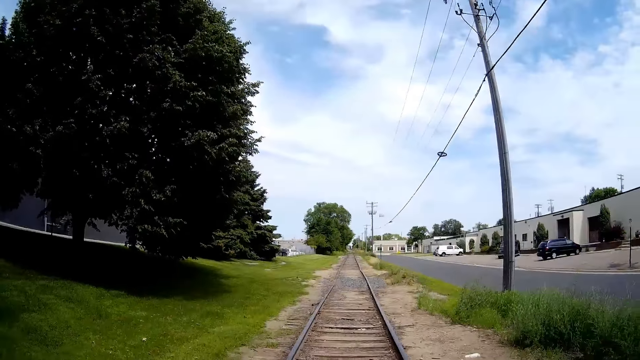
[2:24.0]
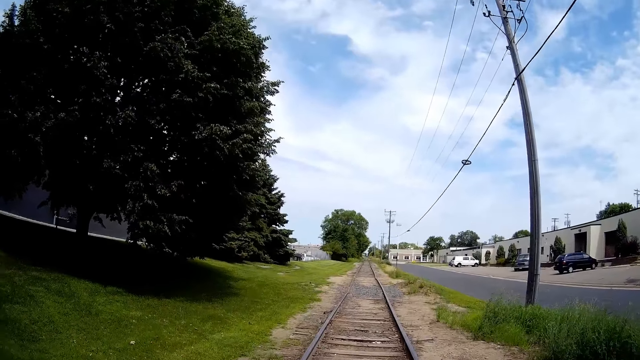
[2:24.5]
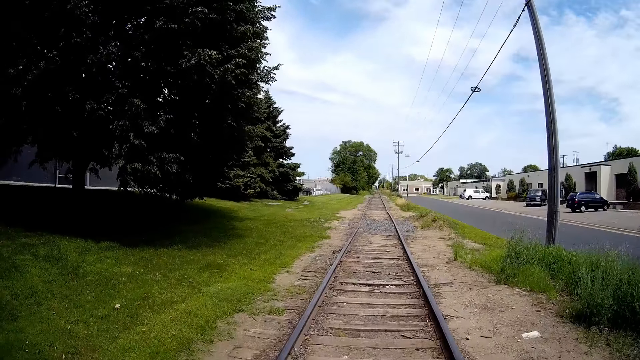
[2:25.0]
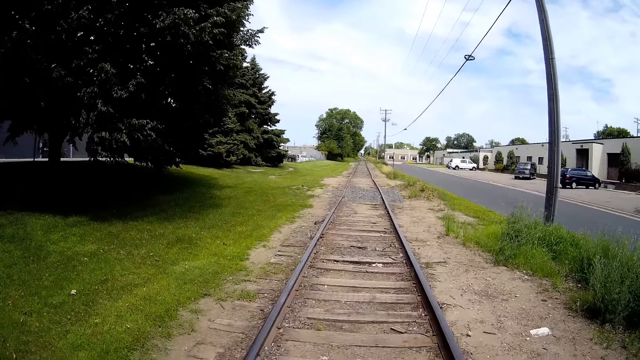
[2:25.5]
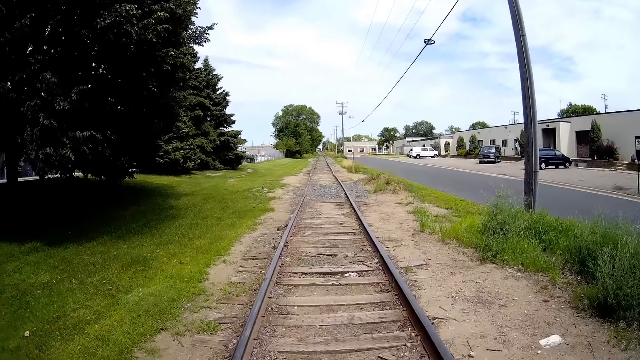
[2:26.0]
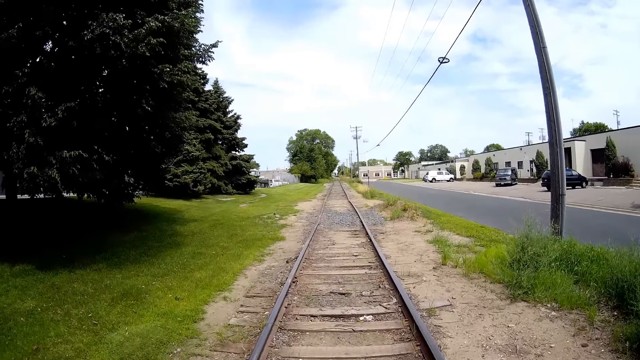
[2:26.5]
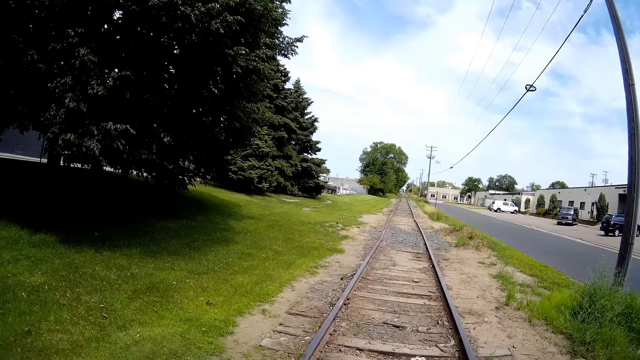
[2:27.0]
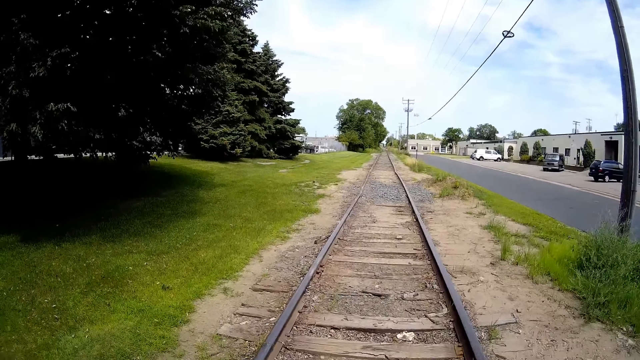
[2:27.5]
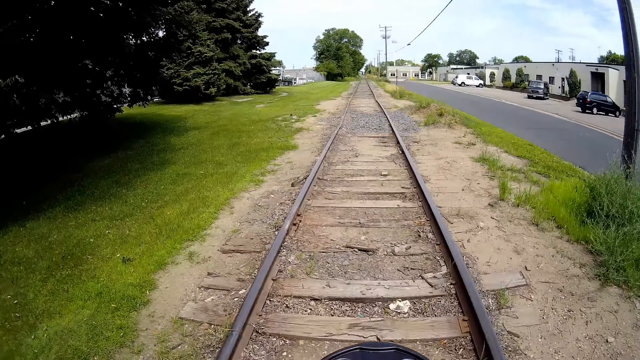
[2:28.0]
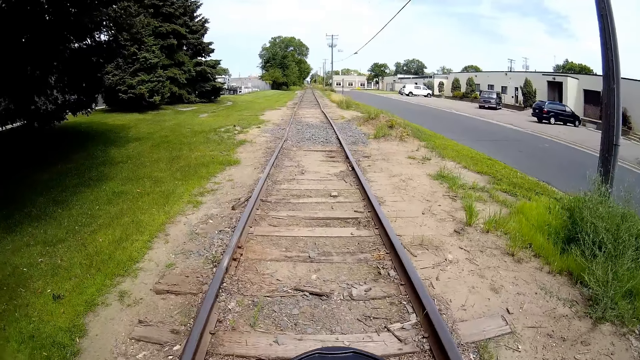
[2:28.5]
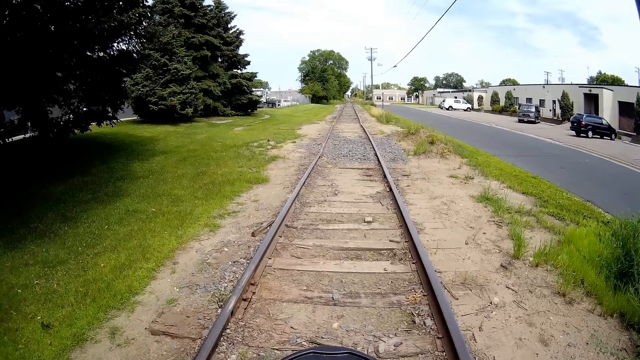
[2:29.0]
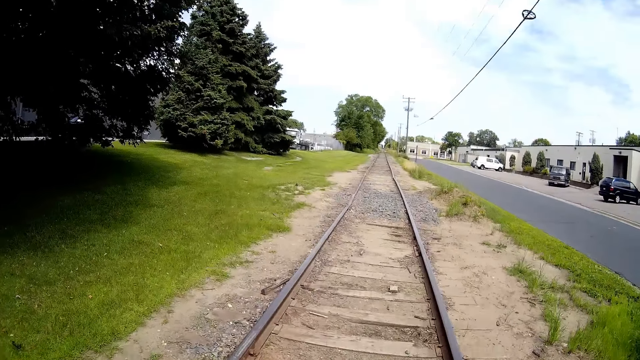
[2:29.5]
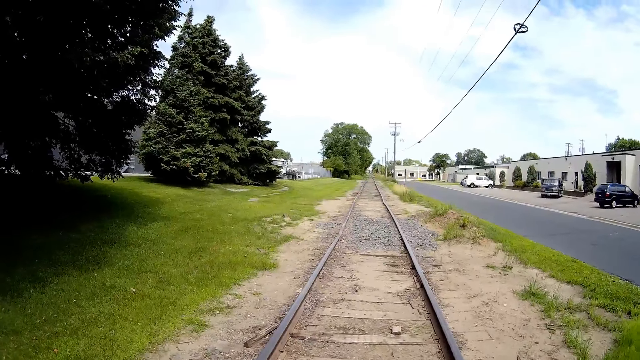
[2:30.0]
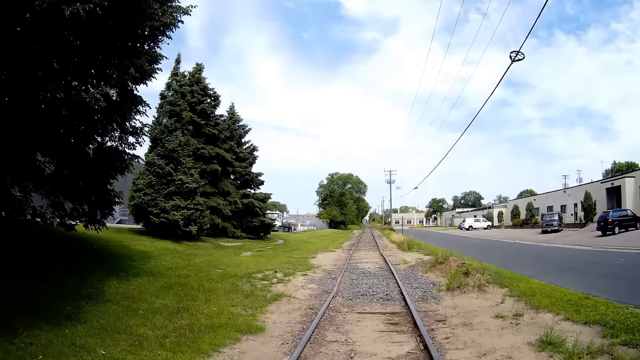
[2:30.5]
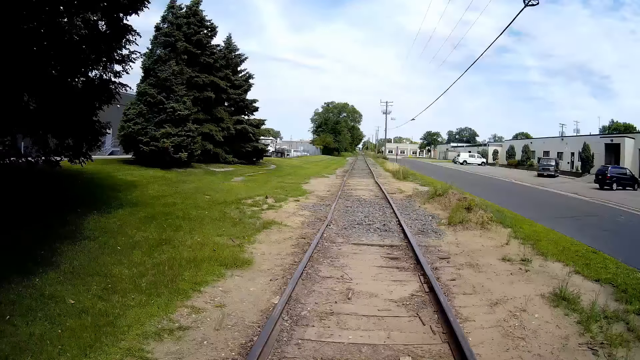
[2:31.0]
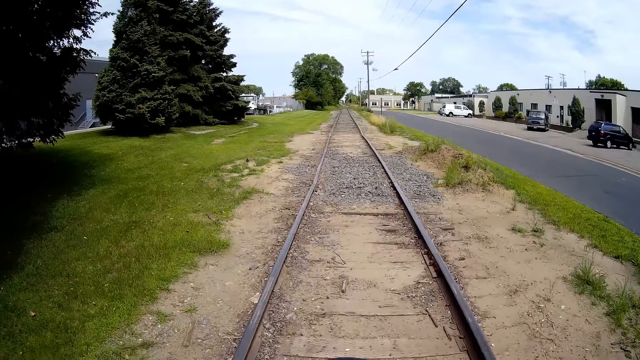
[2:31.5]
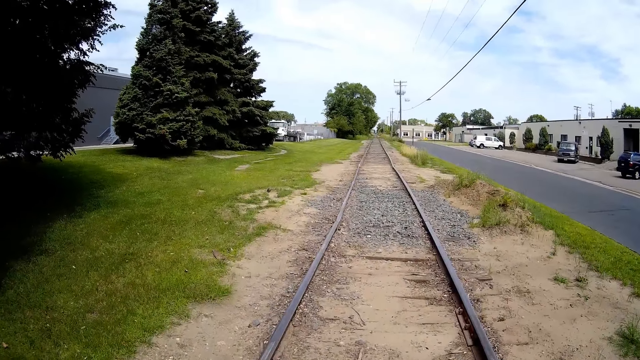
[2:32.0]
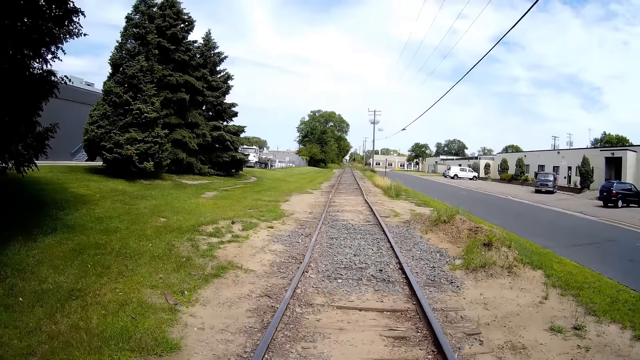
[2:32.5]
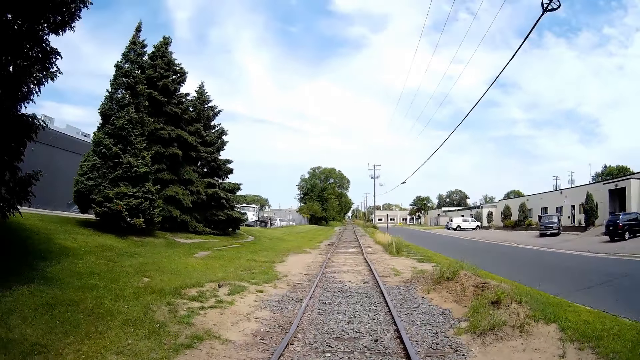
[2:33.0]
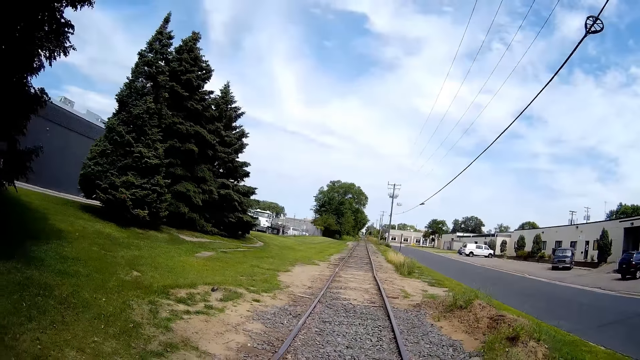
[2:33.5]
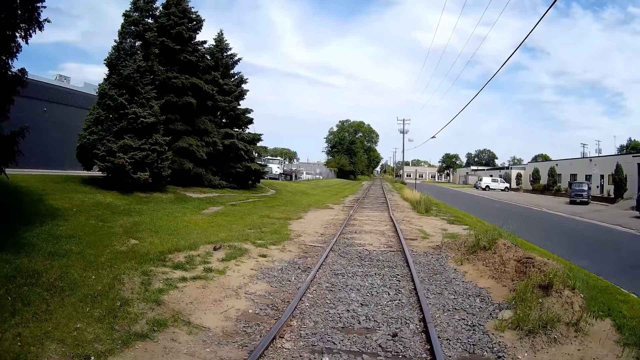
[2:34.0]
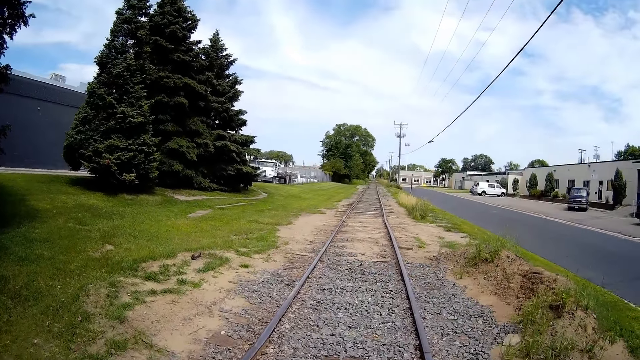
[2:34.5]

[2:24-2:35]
The camera wearer interacts with the girl.

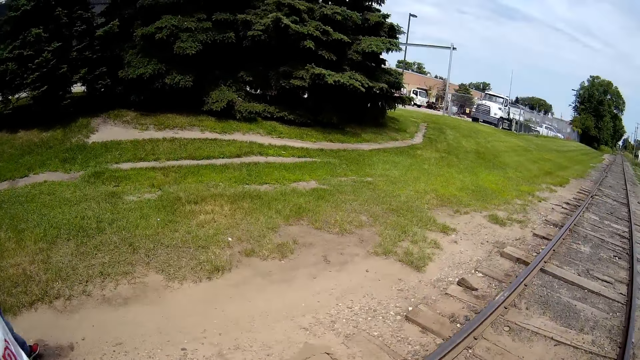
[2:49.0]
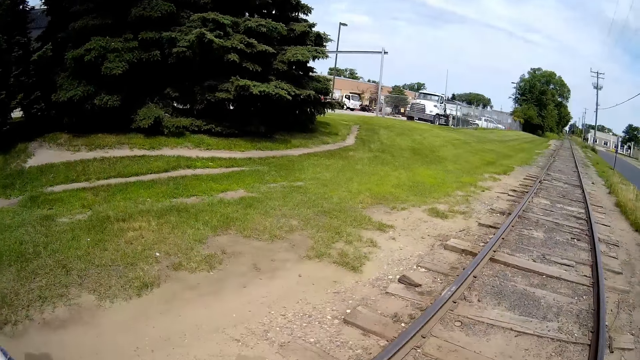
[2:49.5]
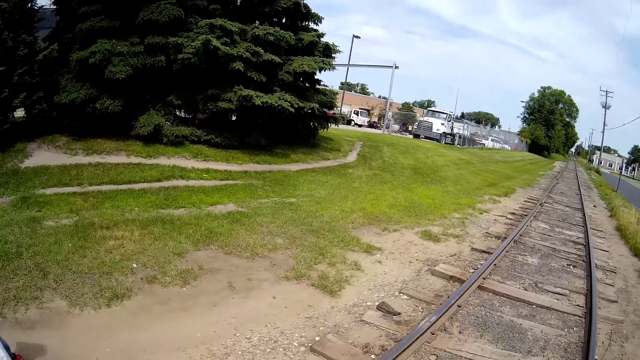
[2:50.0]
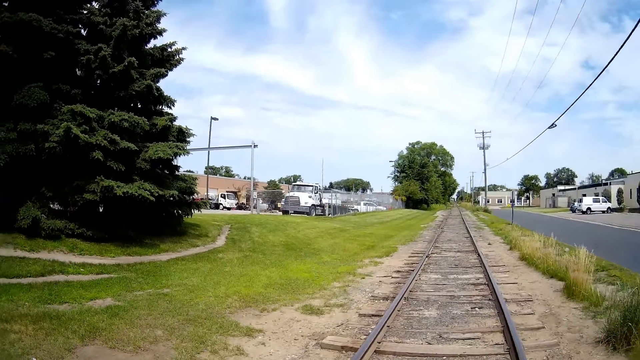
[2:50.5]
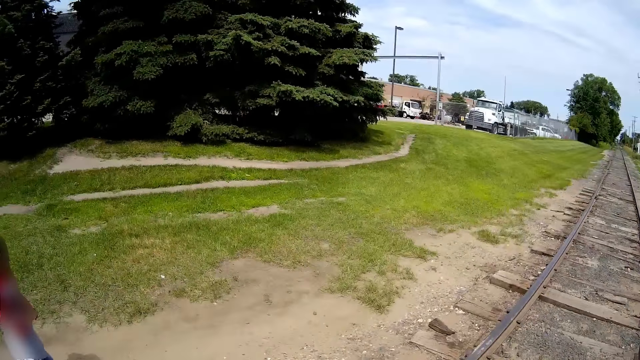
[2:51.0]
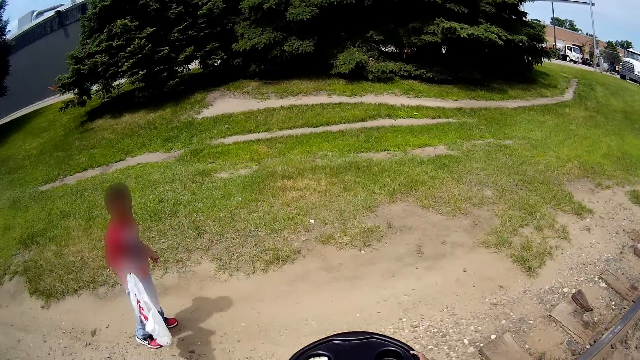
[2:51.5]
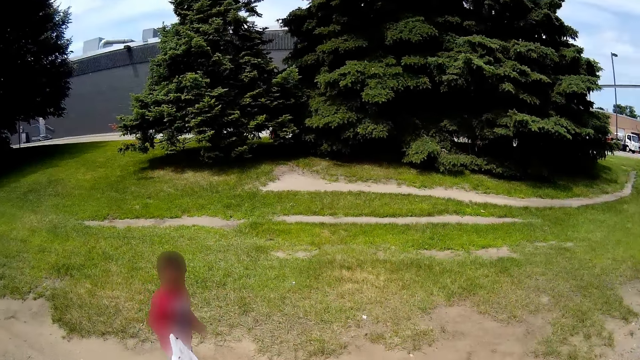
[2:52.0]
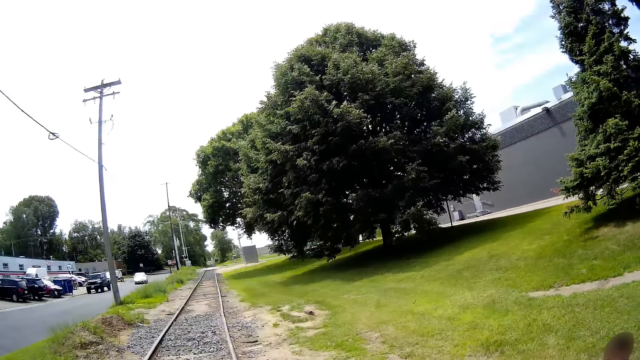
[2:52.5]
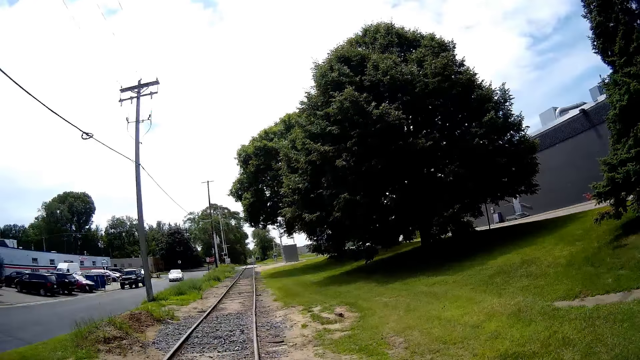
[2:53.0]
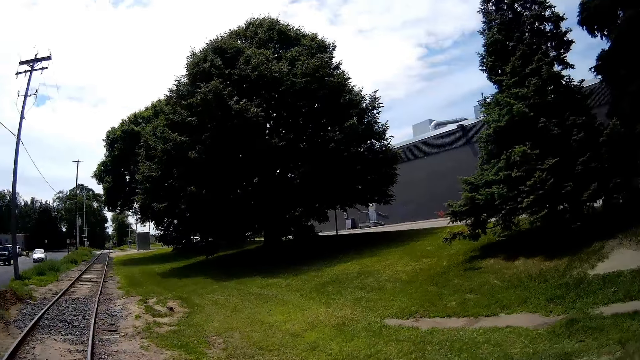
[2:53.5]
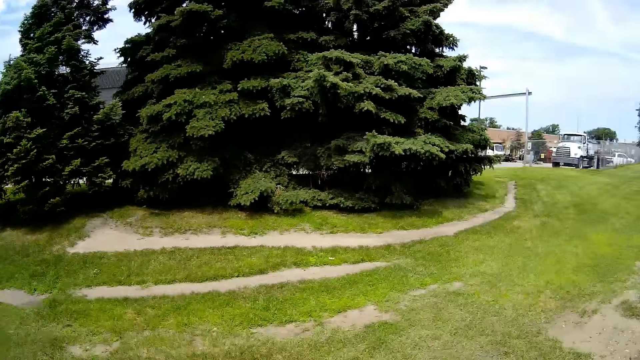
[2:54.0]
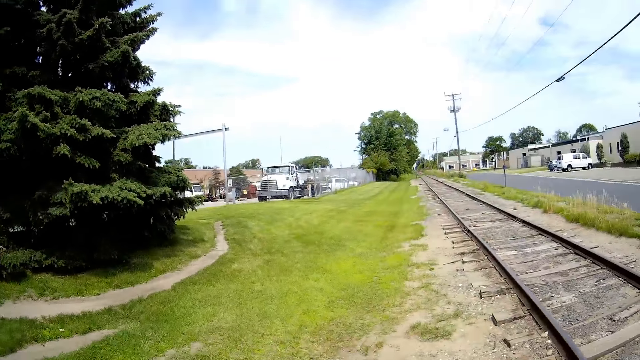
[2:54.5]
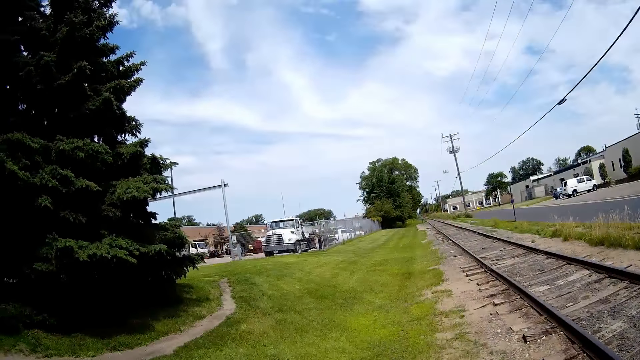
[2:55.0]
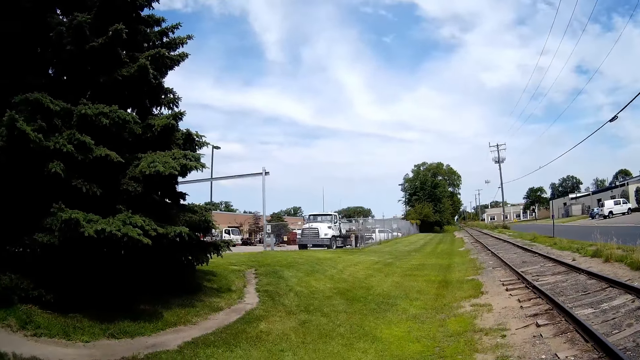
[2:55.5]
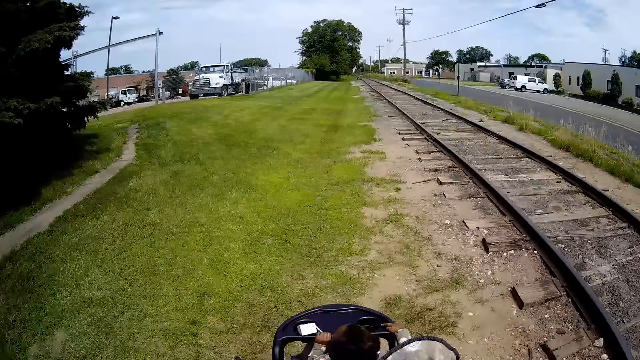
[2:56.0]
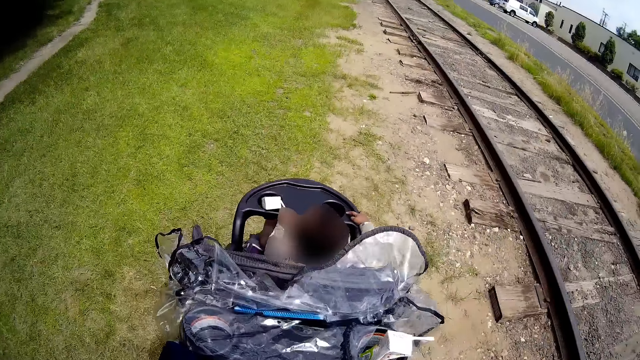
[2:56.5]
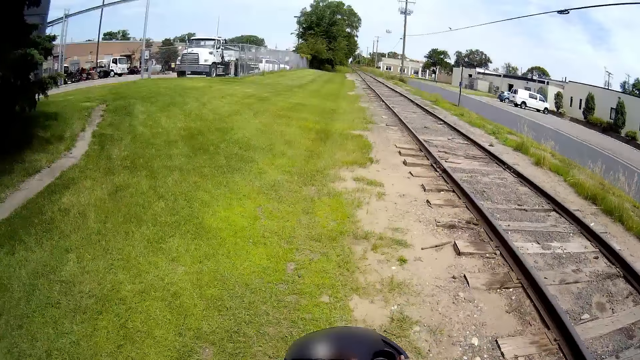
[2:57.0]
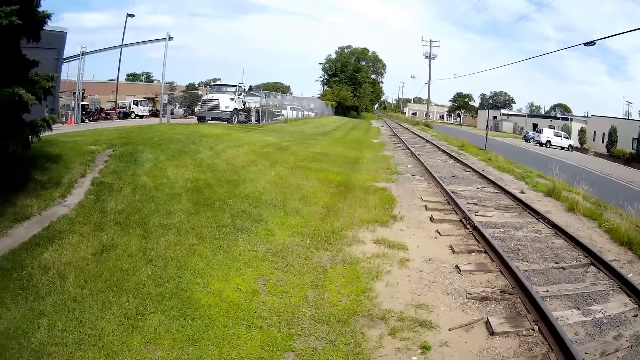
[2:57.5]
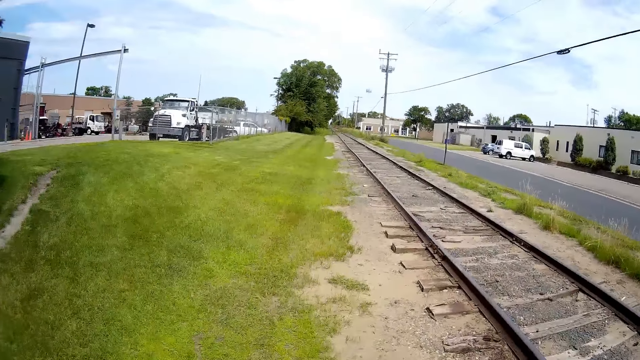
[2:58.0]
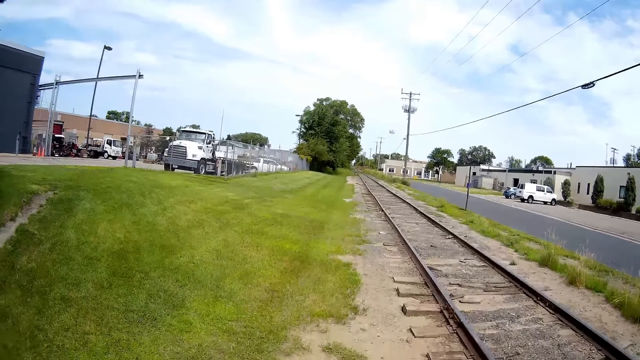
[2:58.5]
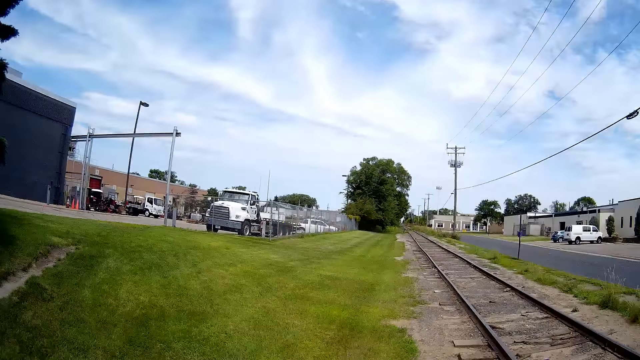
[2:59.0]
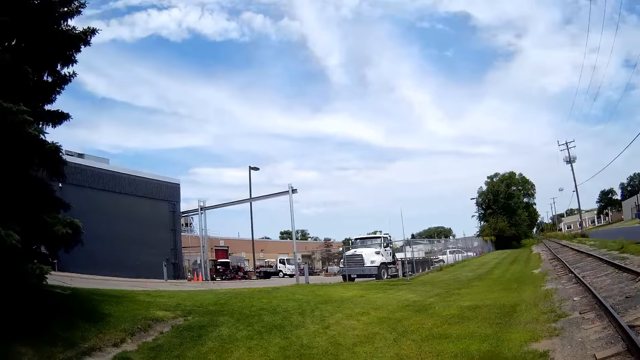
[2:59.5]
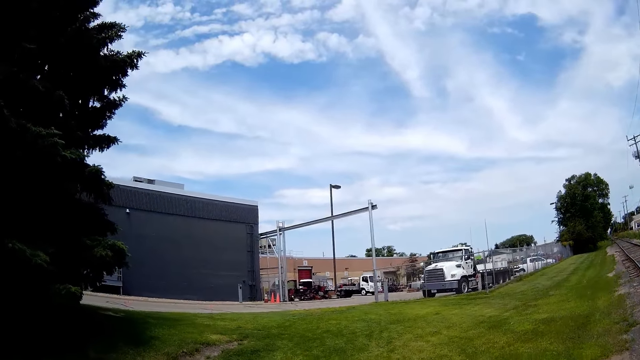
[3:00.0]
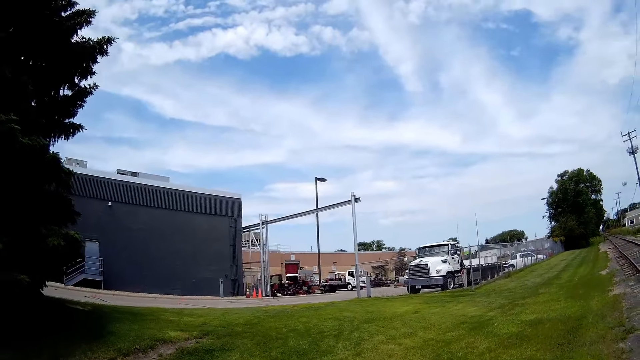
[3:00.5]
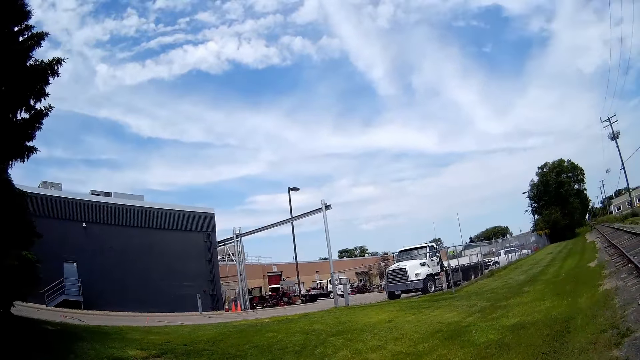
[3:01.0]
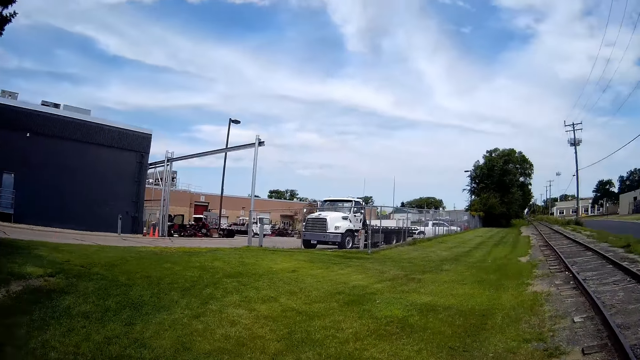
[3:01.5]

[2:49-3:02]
A man stands on the dirty path. The camera wearer pushes the stroller on the dirty path. They walk down the lawn.
